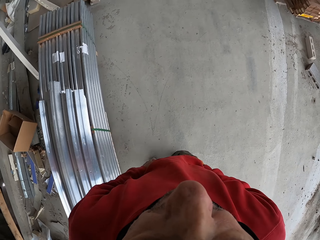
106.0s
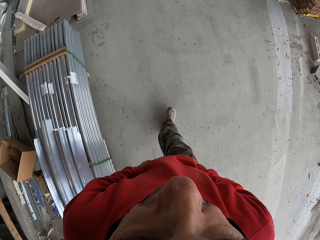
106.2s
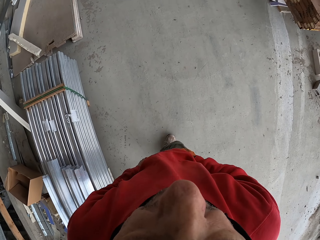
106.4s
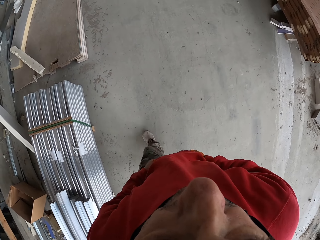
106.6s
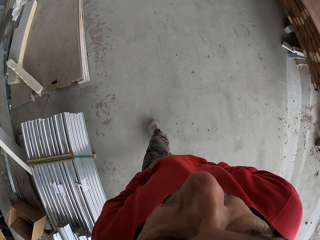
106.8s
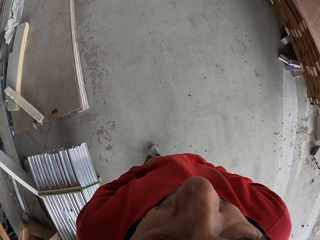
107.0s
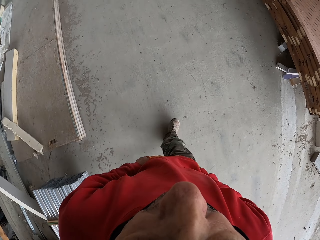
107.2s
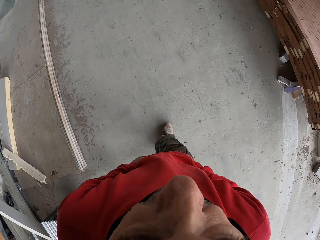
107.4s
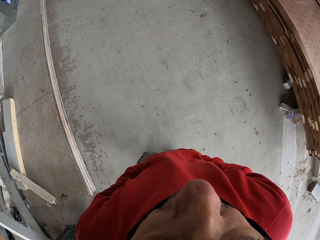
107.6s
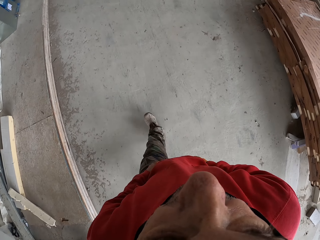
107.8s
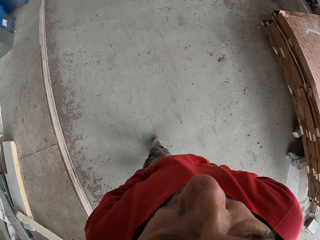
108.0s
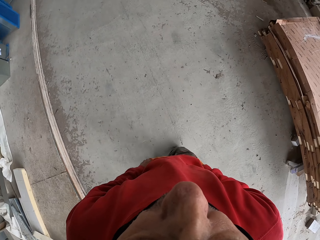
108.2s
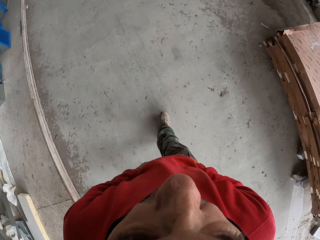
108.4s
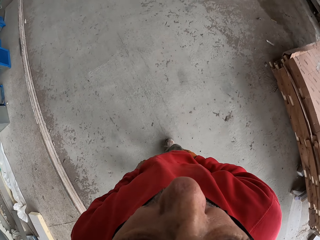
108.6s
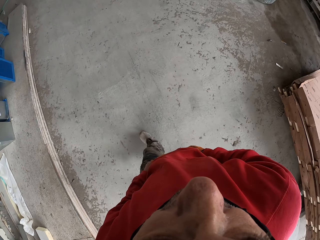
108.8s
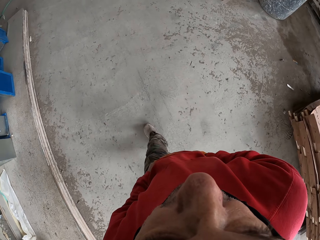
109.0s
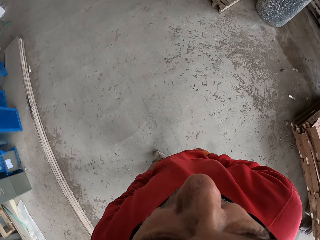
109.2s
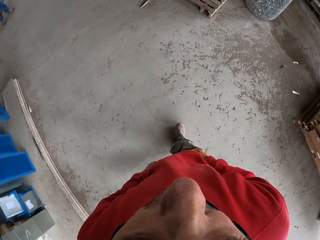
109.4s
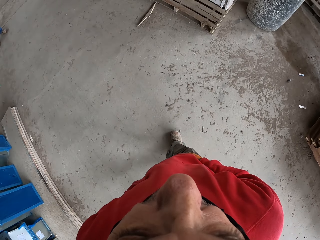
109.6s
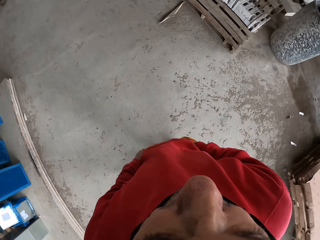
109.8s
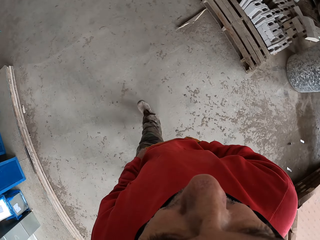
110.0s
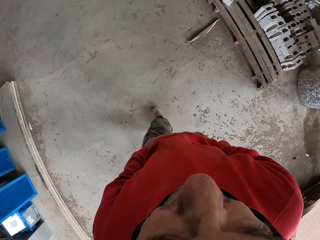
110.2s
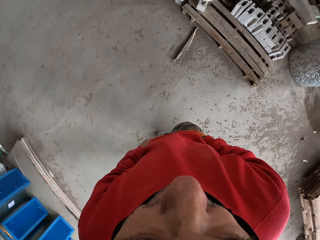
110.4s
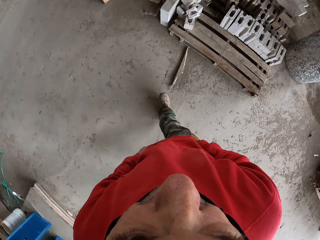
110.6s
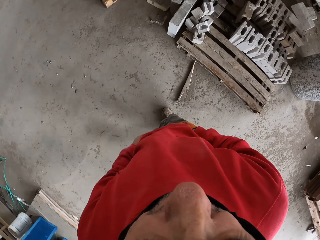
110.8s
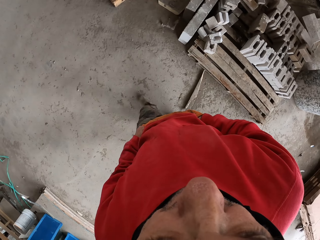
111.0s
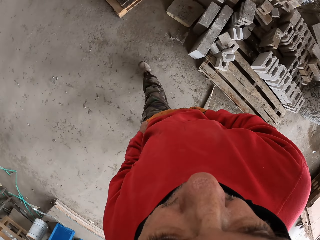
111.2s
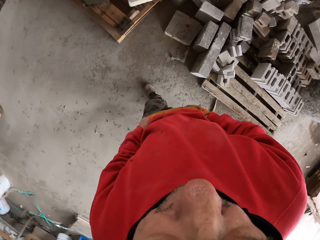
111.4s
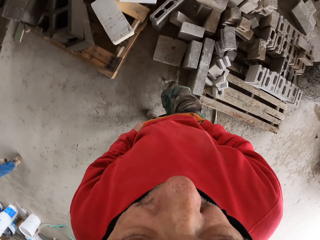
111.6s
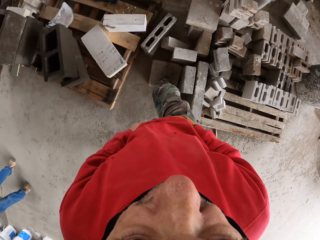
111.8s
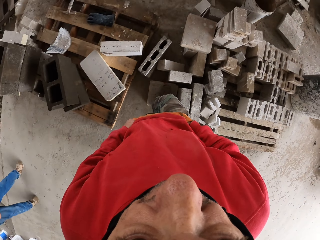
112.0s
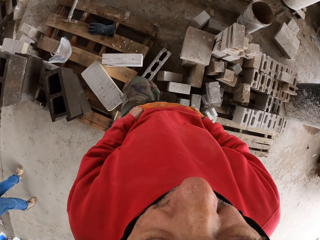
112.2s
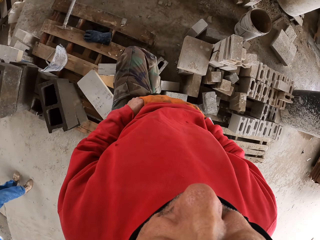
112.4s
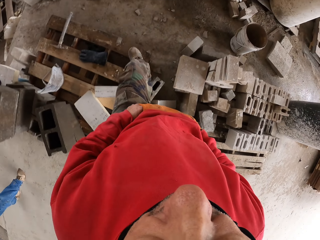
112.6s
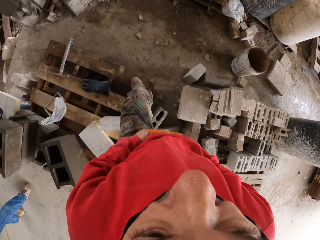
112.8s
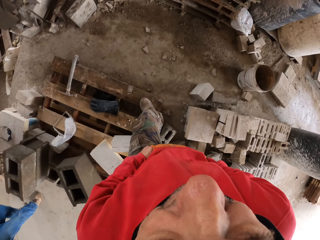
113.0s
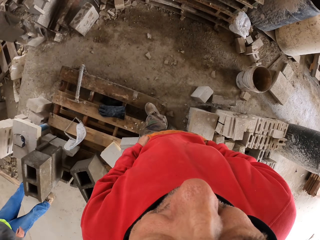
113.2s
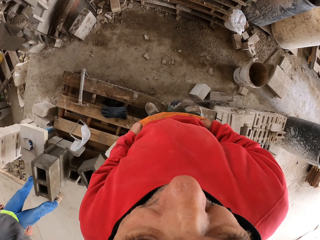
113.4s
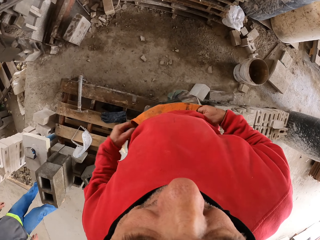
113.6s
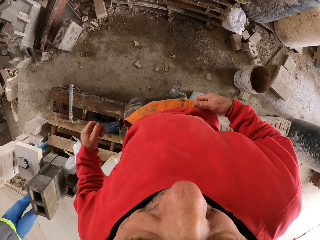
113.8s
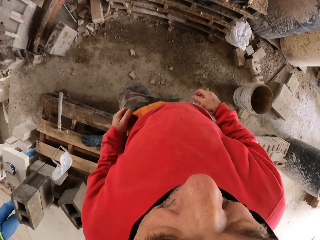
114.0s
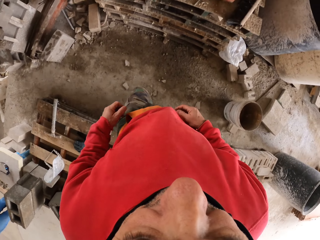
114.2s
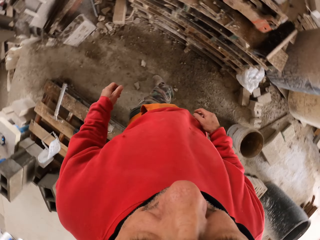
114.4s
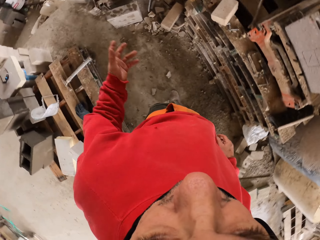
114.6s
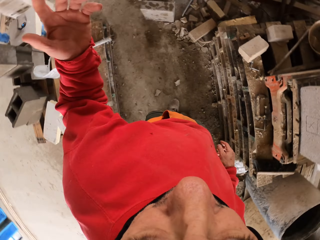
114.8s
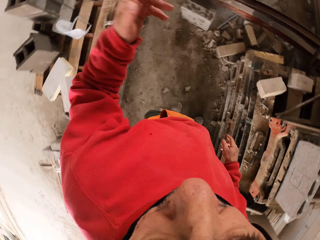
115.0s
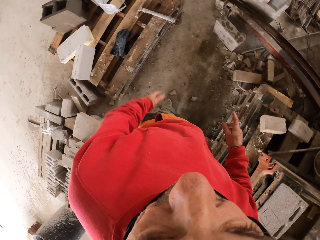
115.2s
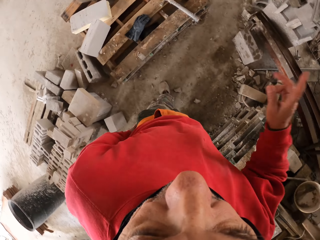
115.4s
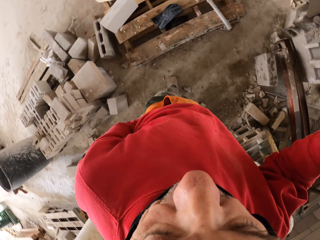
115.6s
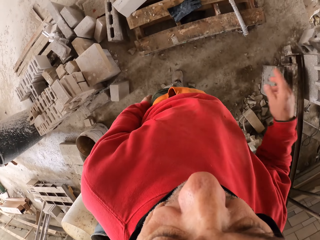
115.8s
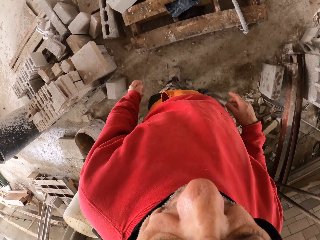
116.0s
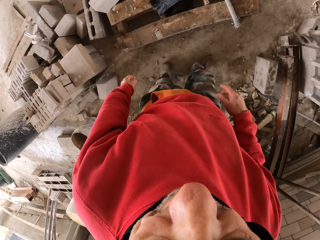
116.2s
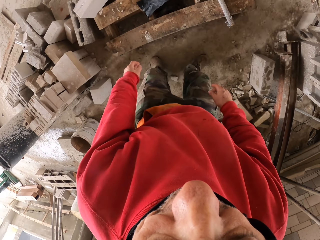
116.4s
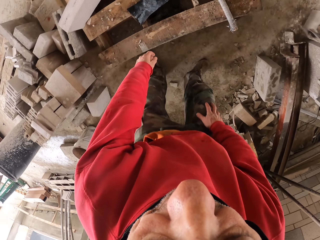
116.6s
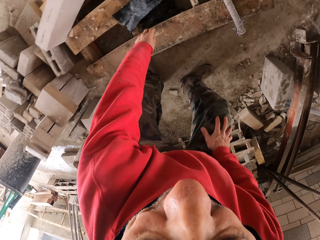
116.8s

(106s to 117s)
The camera wearer talks to a person.

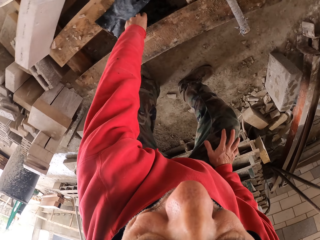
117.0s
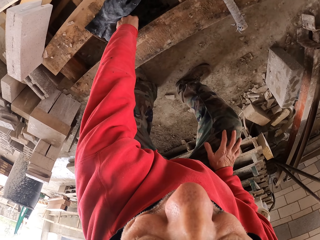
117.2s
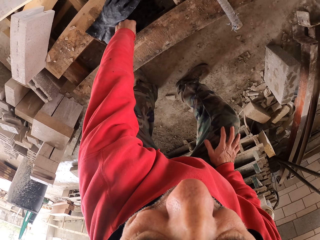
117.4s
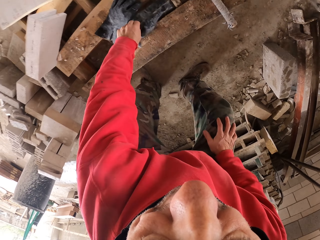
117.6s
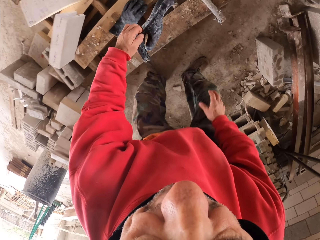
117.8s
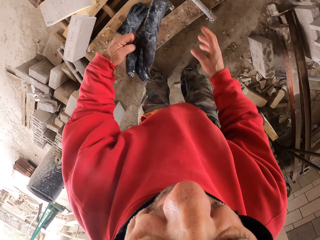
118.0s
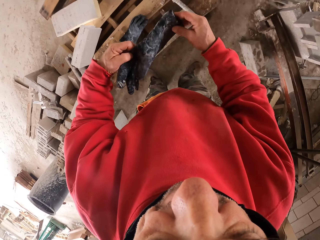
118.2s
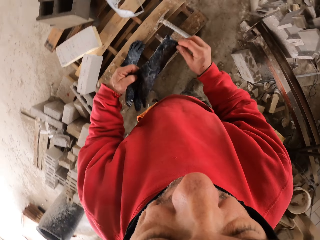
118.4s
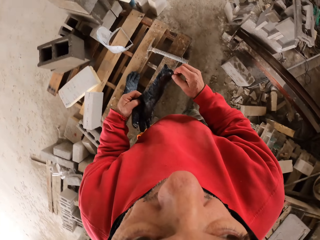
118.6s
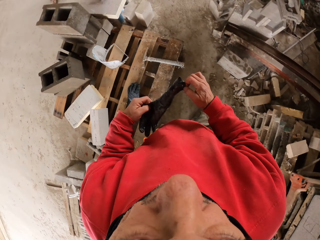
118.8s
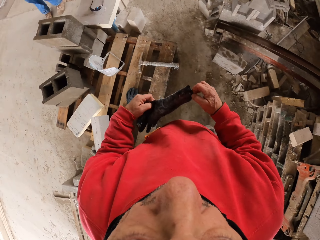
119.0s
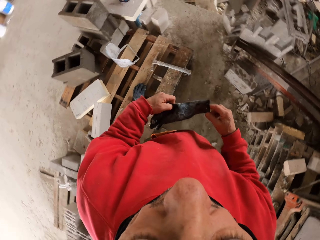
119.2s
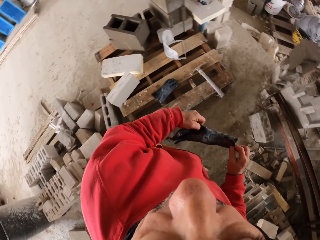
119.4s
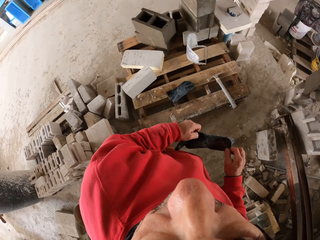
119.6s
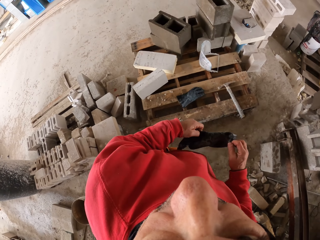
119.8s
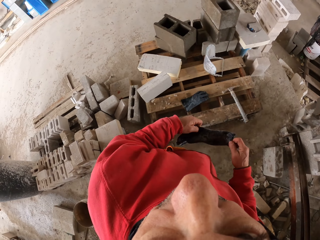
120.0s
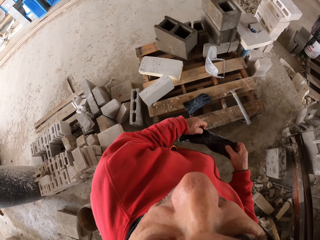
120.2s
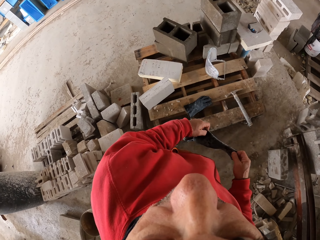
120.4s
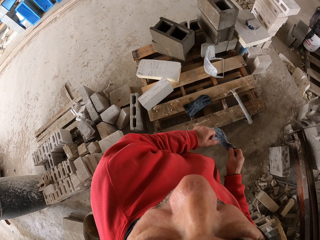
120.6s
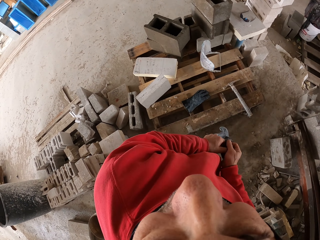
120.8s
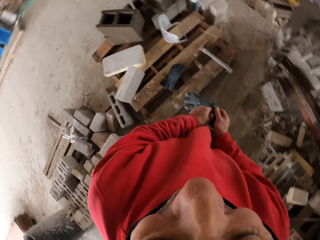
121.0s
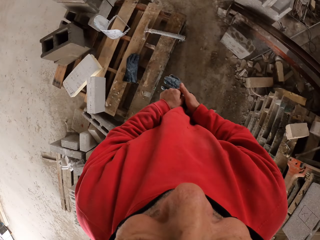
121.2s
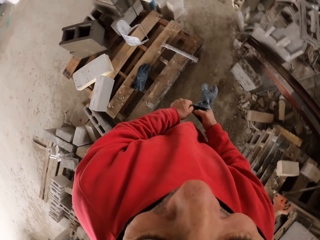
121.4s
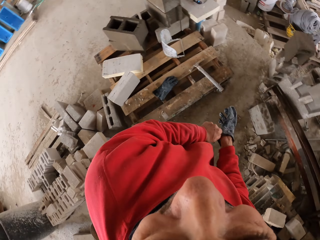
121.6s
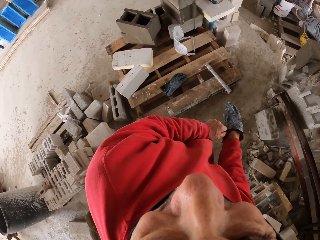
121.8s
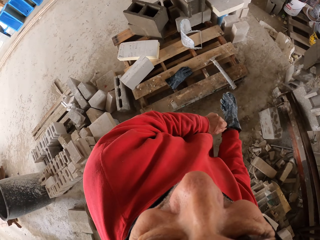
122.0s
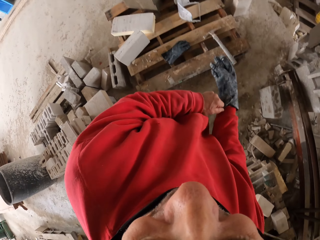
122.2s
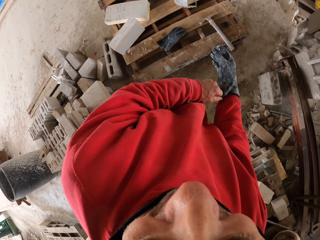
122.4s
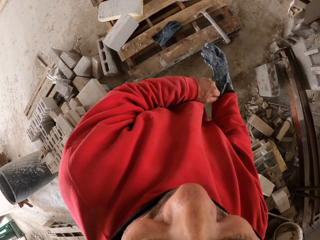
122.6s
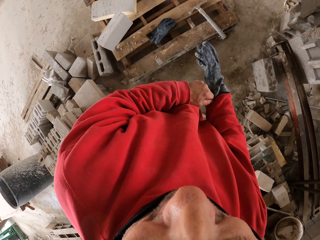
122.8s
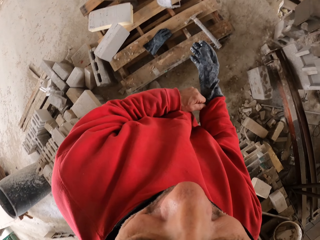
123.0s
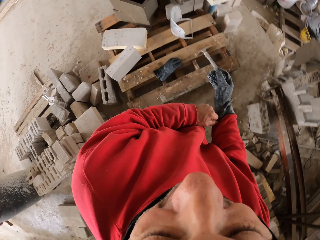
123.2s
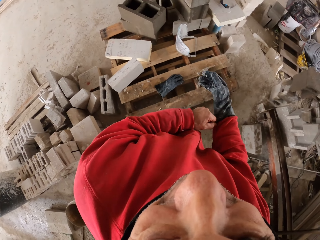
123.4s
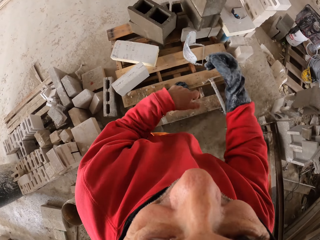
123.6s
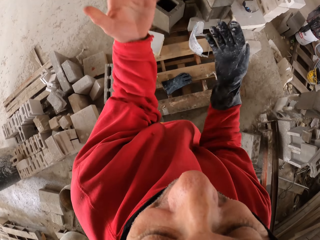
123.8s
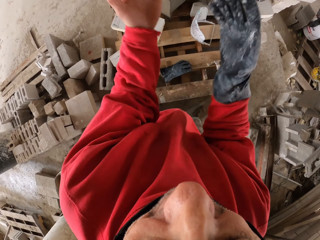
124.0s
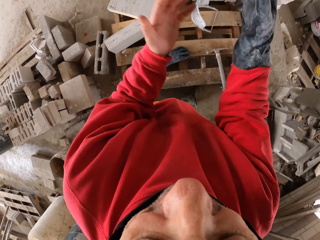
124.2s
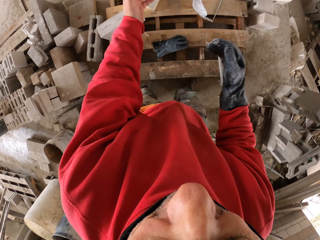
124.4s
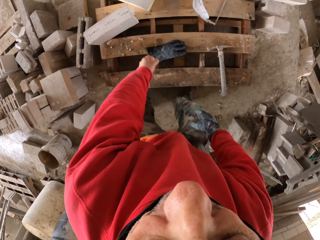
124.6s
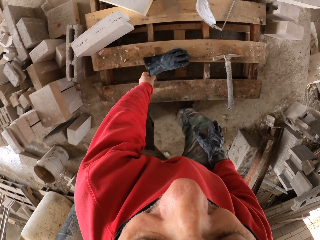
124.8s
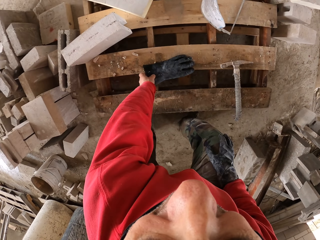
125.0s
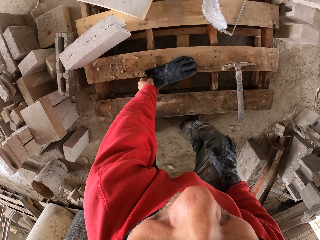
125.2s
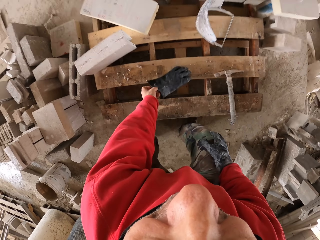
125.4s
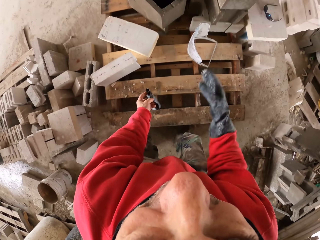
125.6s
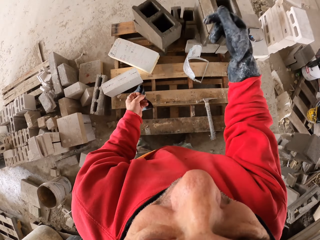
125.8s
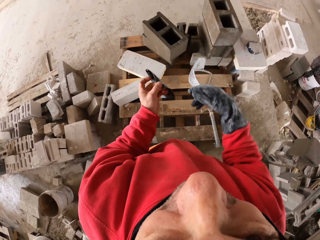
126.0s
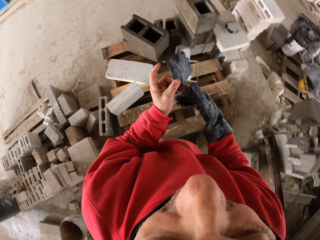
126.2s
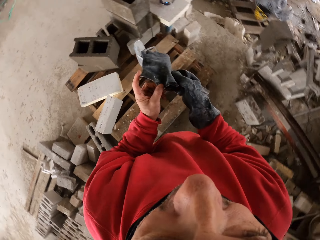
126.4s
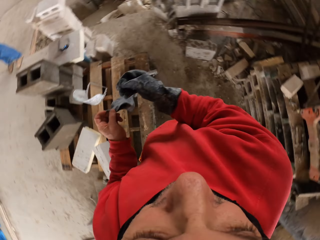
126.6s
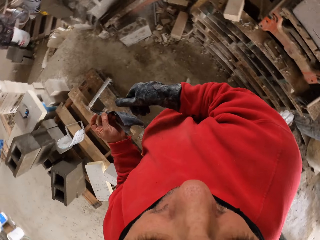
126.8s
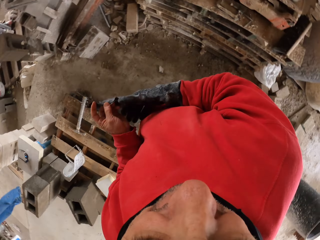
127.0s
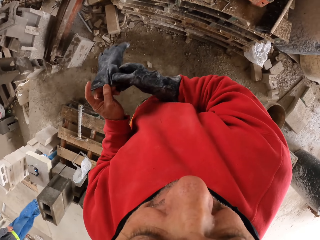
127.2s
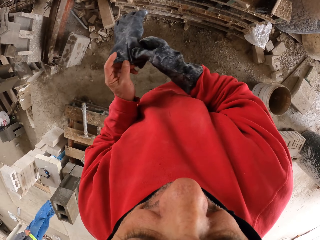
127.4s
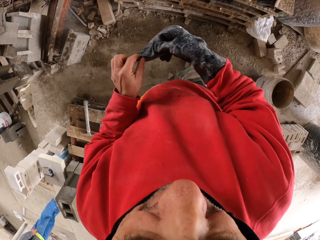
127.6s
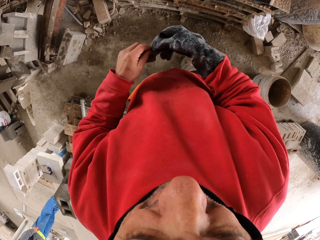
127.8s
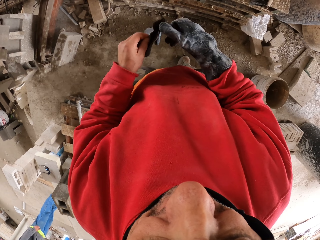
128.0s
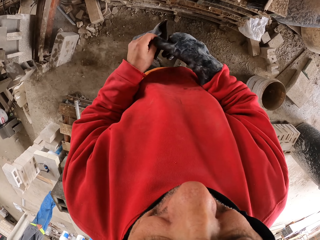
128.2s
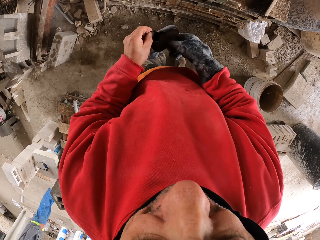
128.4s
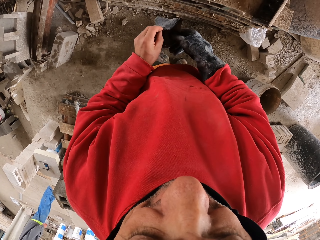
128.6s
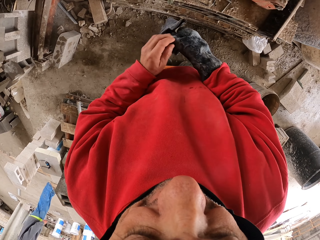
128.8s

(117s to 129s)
The camera wearer picks up the gloves. They look around. They put on the glove. They talk to a person. They pick up the gloves. They look around.
